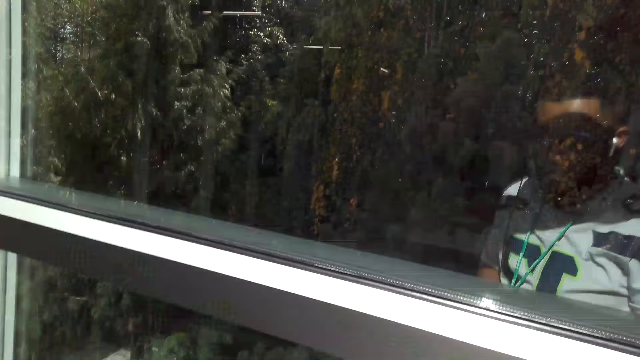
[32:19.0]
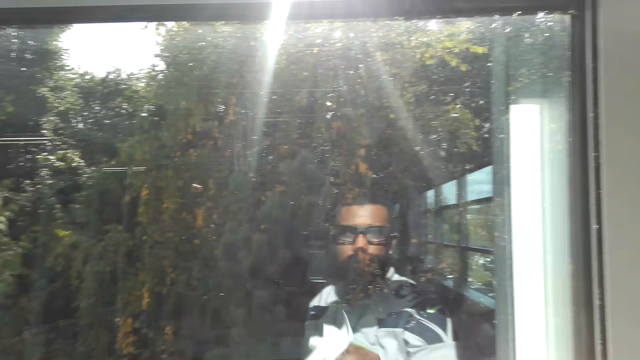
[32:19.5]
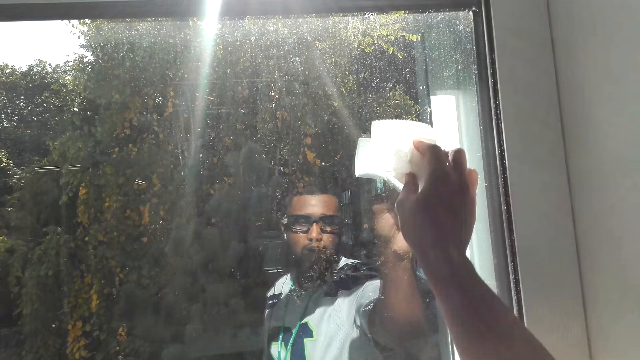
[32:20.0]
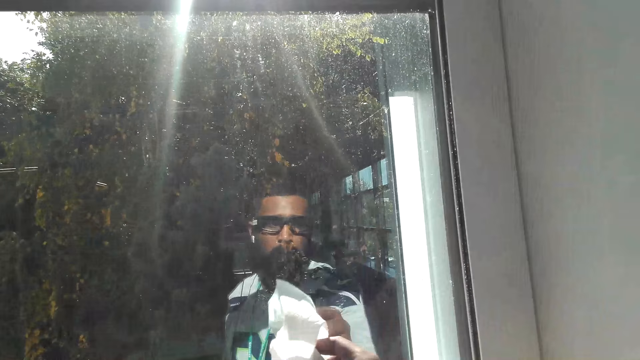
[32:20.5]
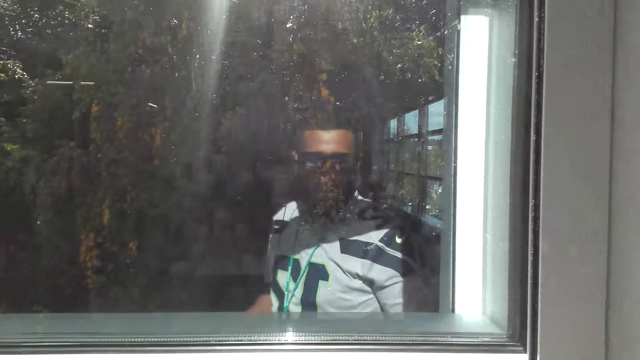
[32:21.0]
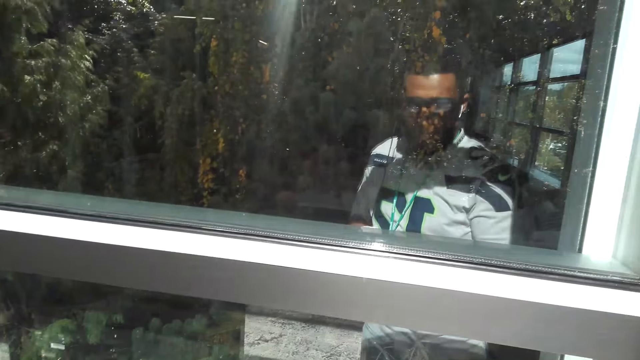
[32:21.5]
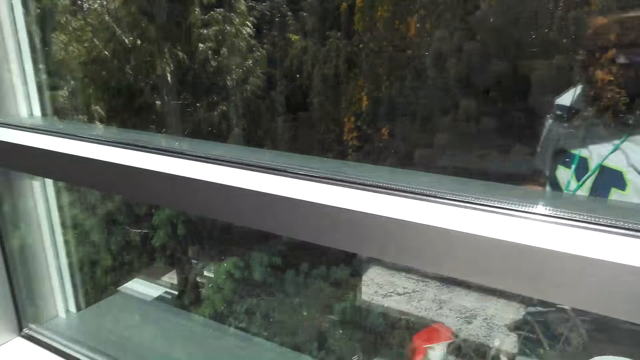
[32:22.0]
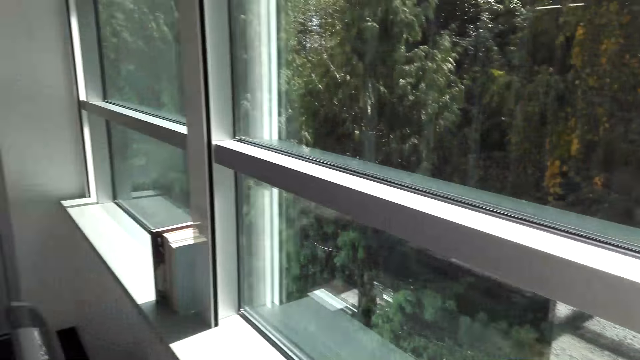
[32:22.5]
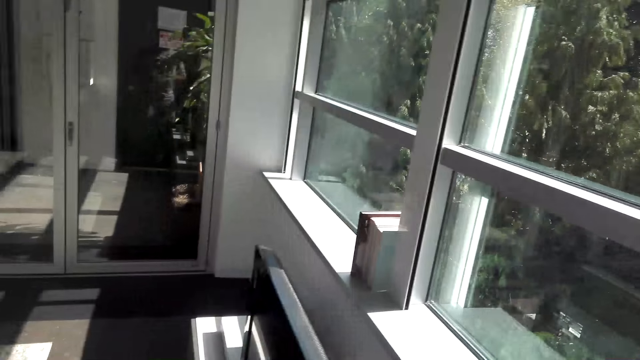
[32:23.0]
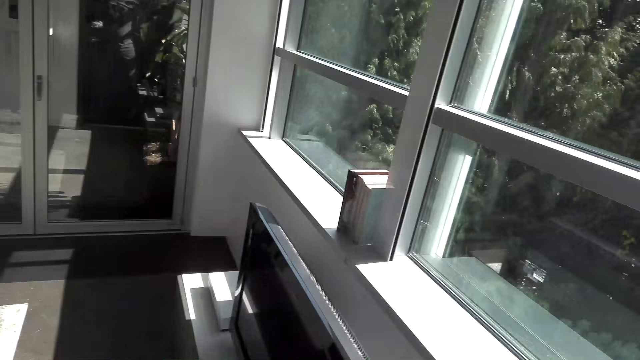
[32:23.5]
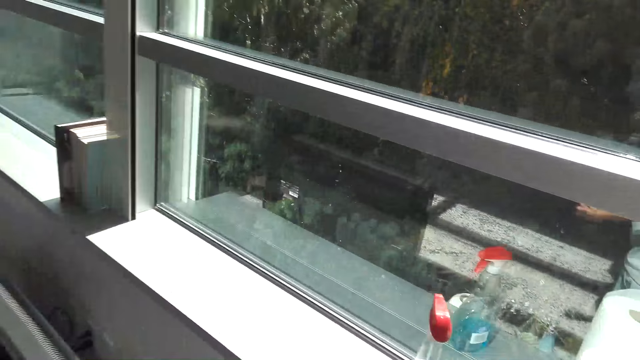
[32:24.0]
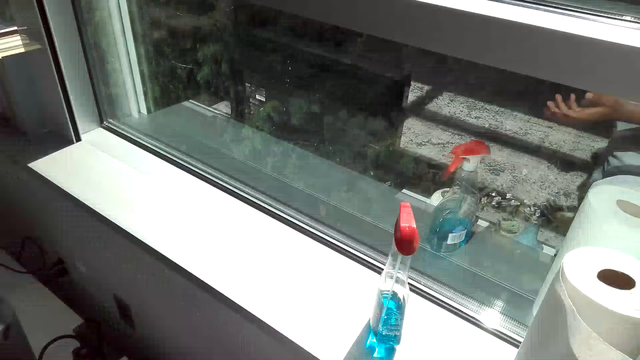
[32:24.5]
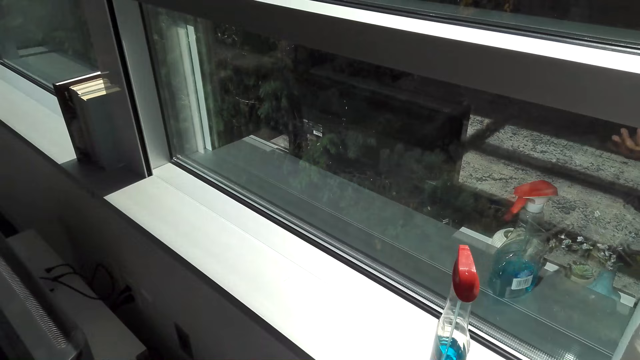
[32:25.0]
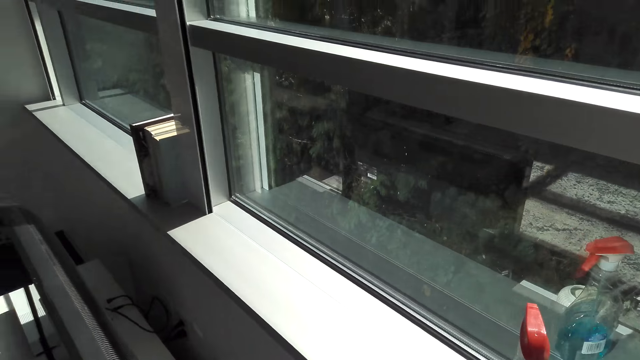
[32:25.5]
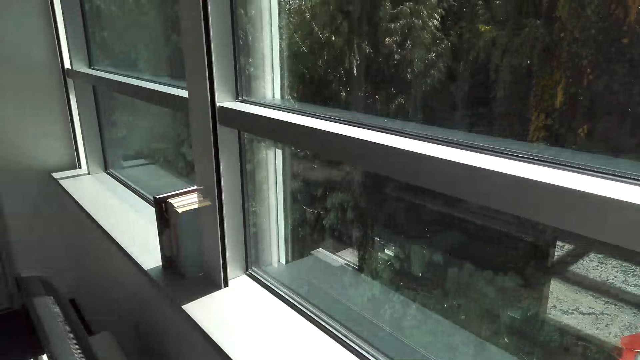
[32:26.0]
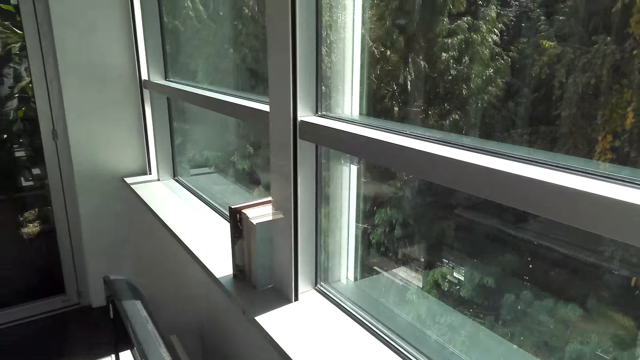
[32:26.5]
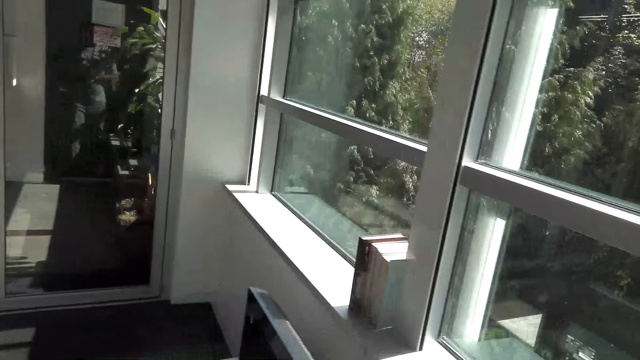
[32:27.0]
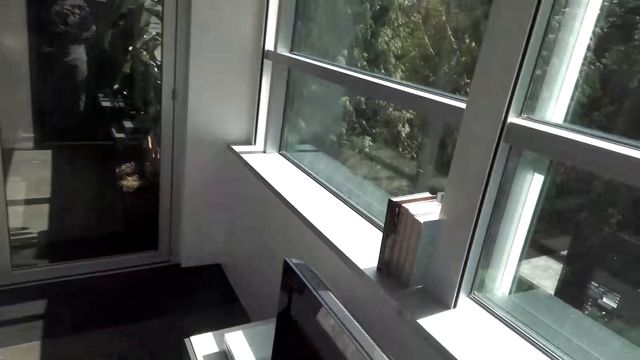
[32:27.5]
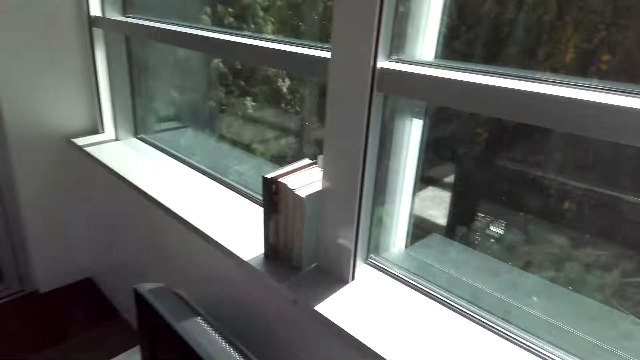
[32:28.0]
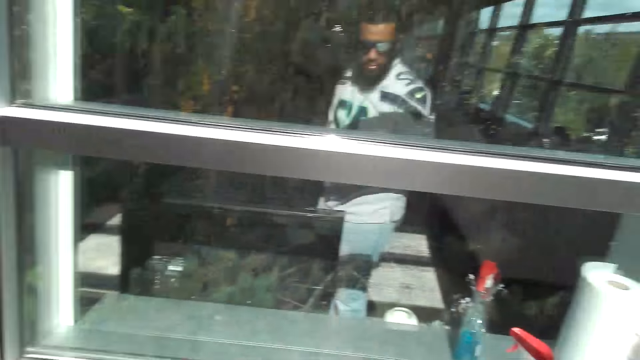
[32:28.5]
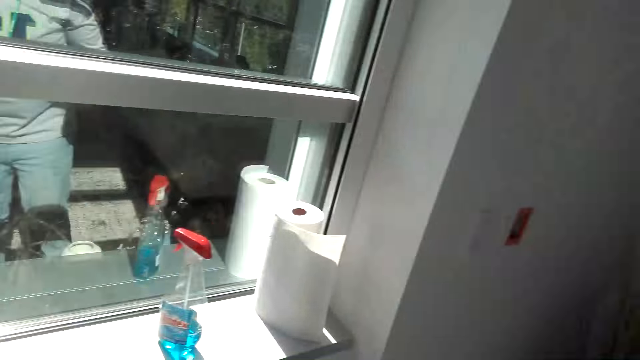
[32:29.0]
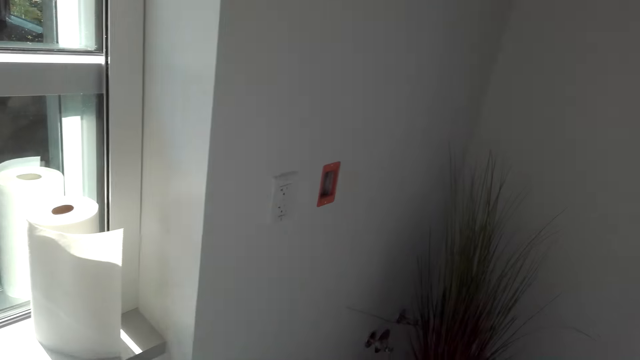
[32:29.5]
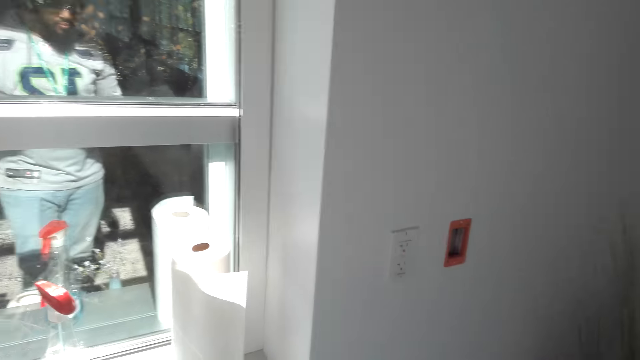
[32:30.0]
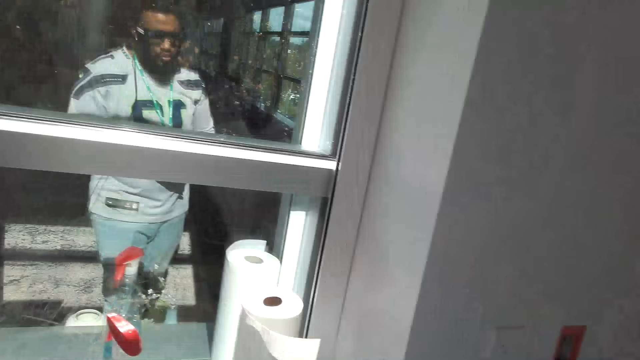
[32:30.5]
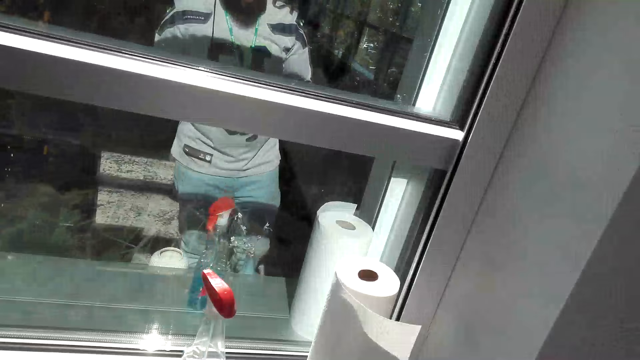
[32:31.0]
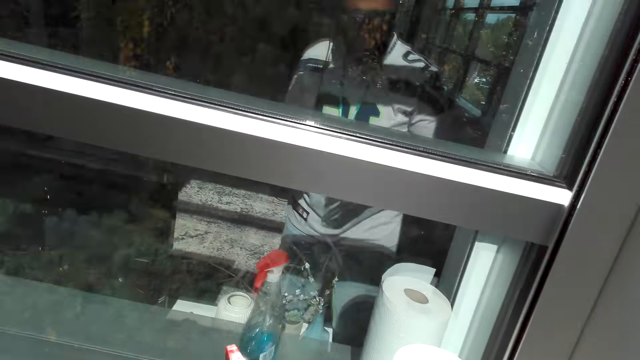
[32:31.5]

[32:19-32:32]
The camera wearer looks around the room. They communicate on the phone. They turn around the room.

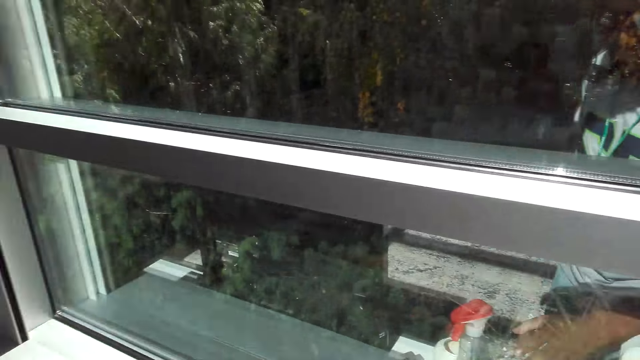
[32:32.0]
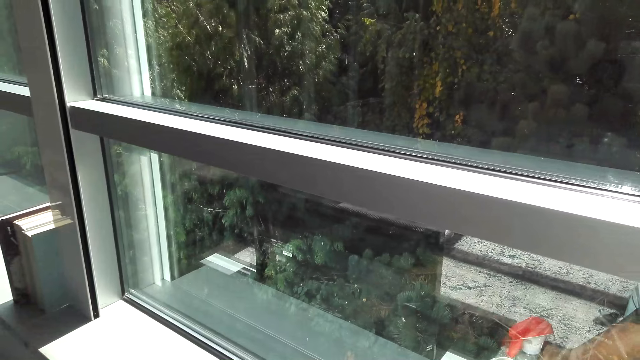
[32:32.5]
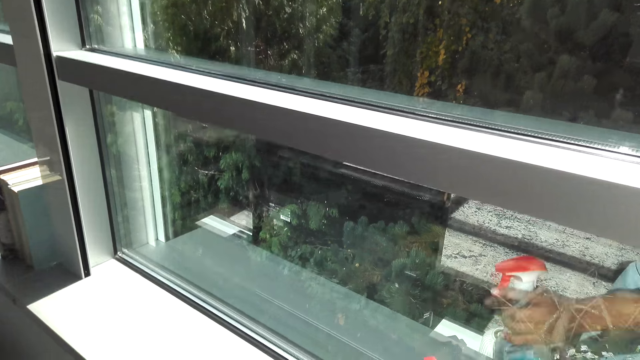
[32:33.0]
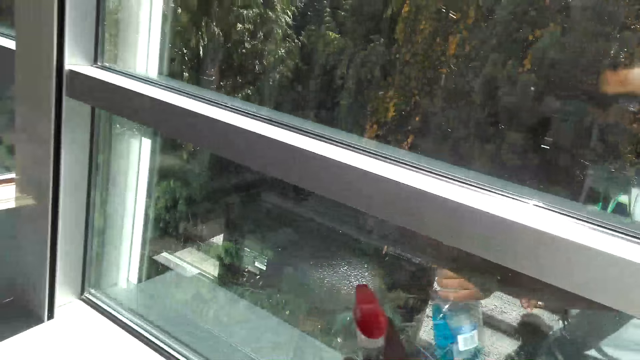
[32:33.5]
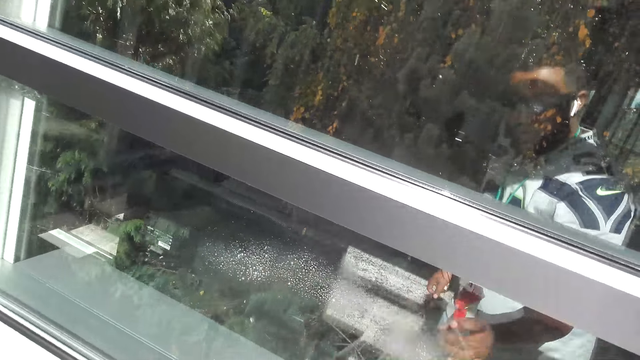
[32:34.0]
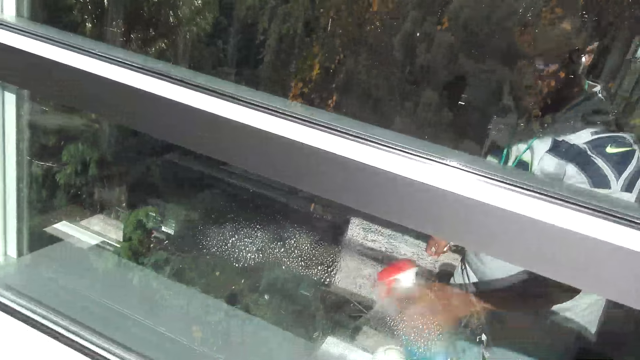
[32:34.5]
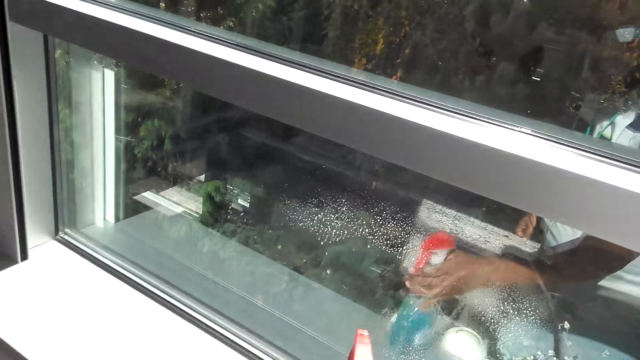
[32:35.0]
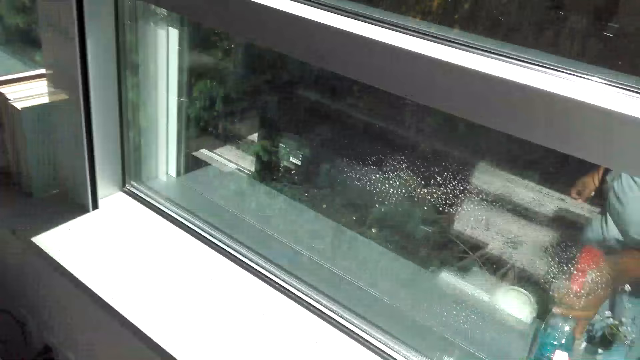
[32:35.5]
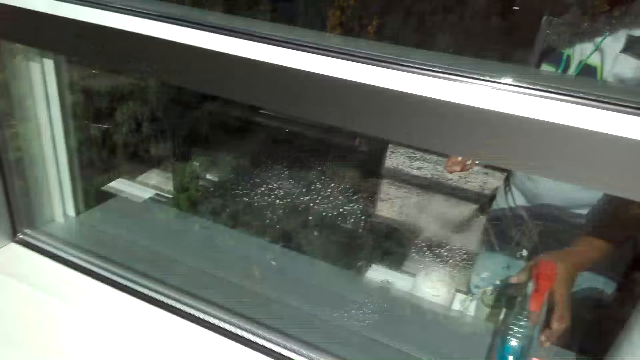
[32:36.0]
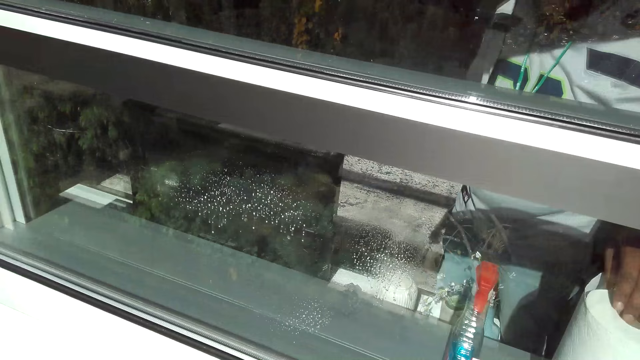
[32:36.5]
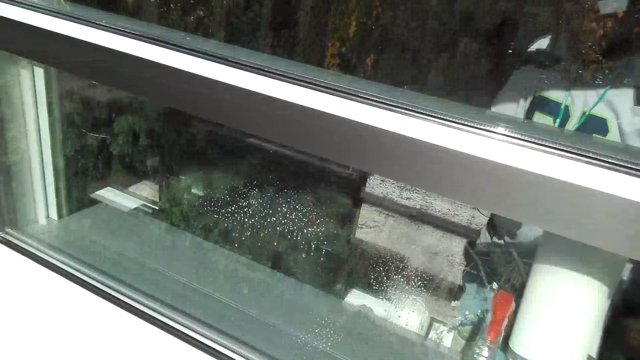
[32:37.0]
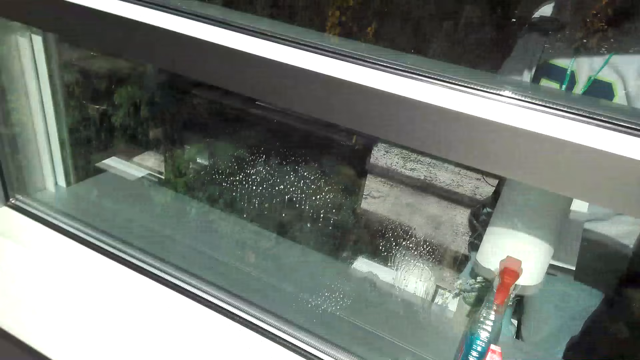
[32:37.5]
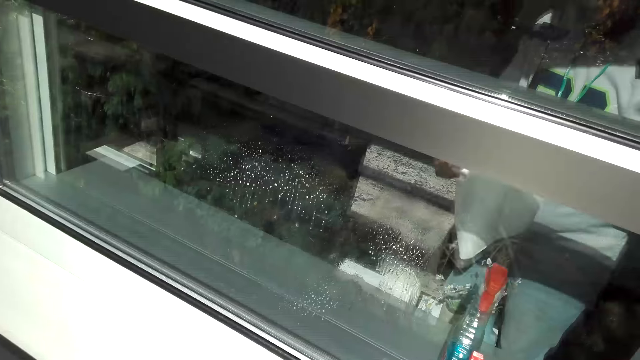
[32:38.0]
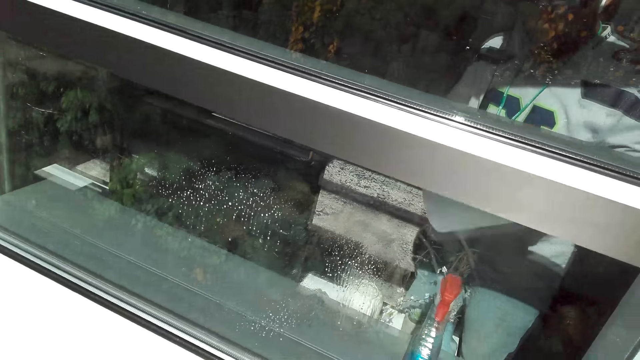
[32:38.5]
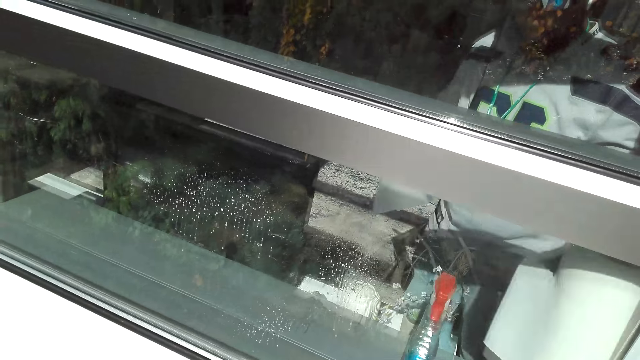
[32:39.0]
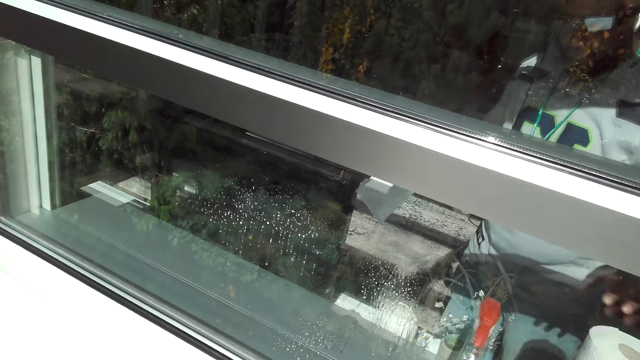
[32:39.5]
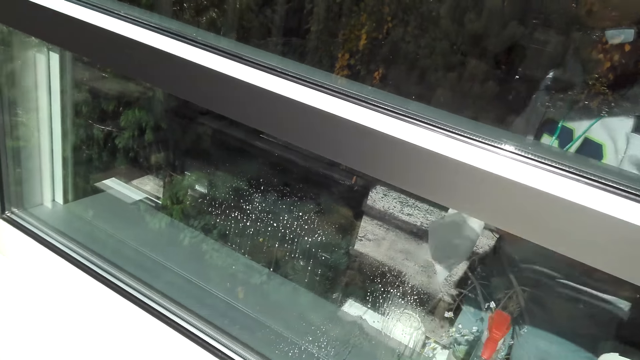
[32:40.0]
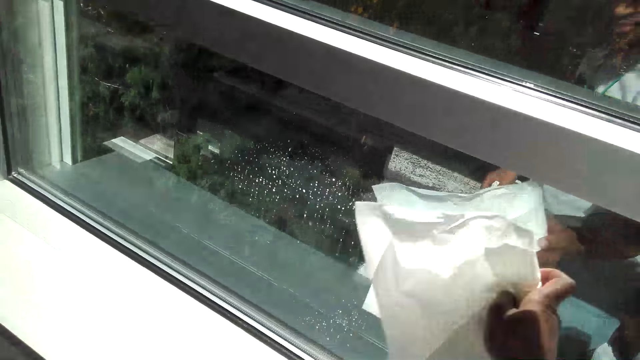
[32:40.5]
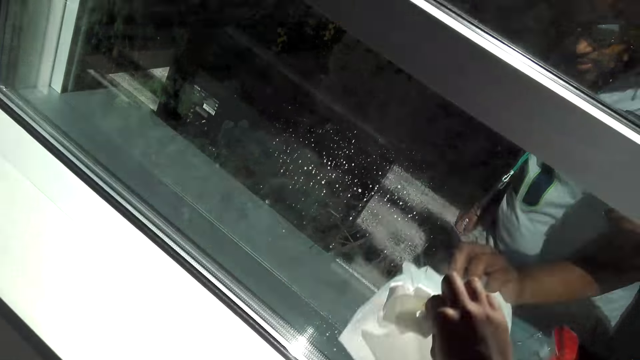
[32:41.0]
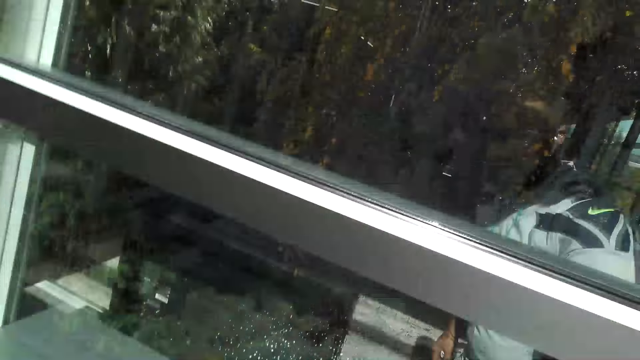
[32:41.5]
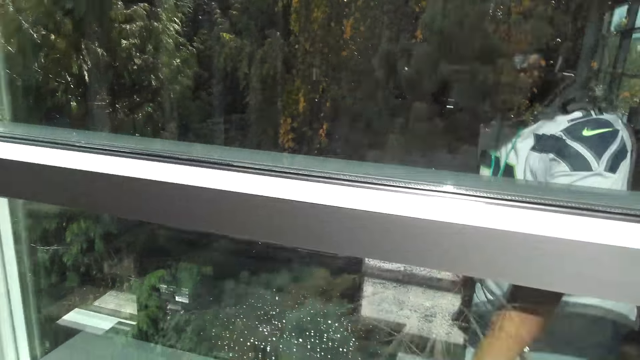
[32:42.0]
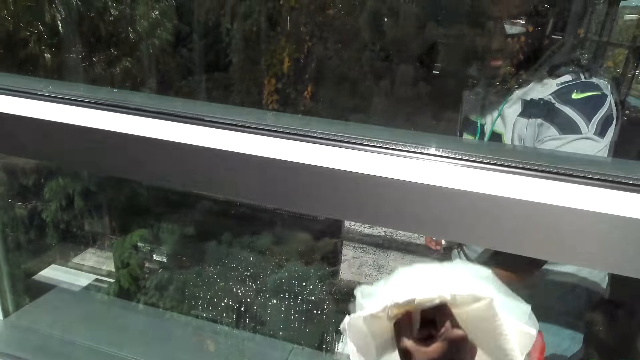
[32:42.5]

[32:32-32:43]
The camera wearer sprays on the window with a spray. They communicate on the phone. They place the sprinkle bottle on the shelf. They place the spray on the window. They pick up a wiper tissue or paper towel on the shelf. They tear a piece of the paper towel. They place the wiper tissue on the shelf. They place the paper towel on the window. They wipe the window with the paper towel. They communicate on the phone.
